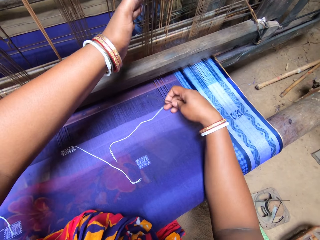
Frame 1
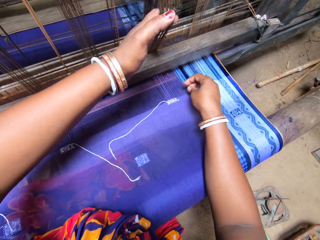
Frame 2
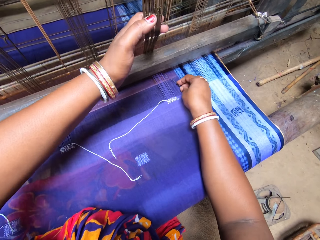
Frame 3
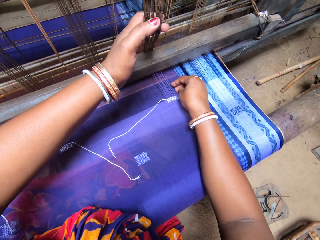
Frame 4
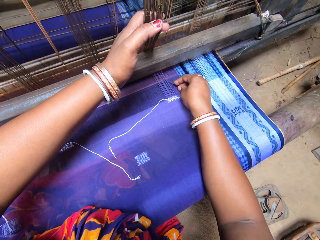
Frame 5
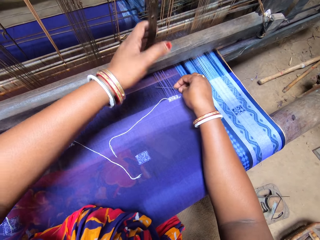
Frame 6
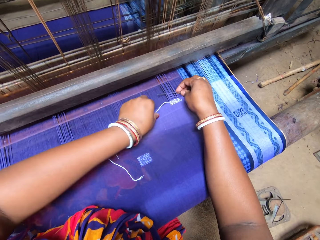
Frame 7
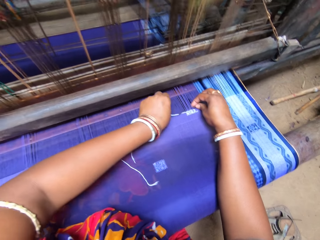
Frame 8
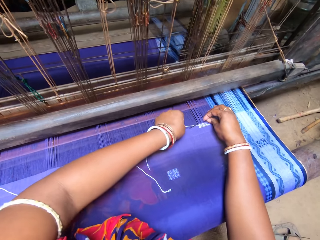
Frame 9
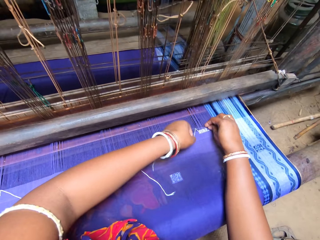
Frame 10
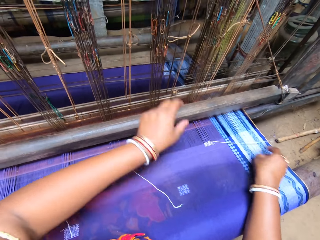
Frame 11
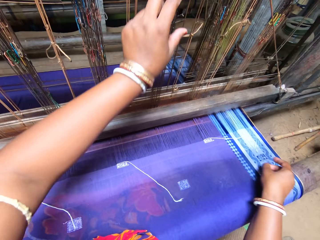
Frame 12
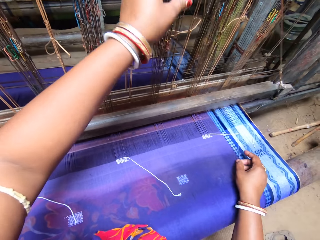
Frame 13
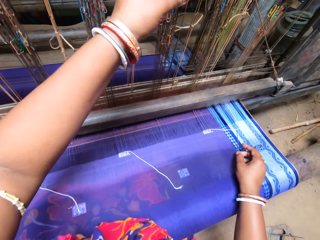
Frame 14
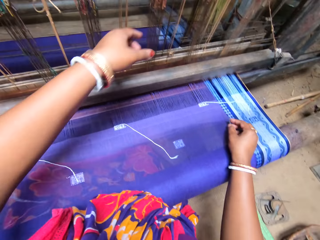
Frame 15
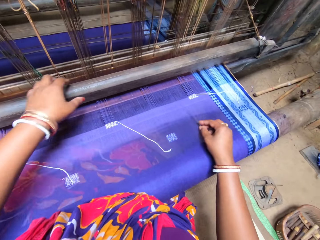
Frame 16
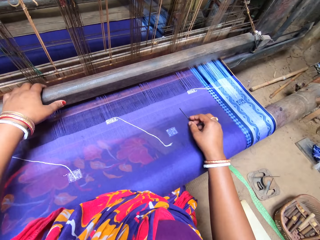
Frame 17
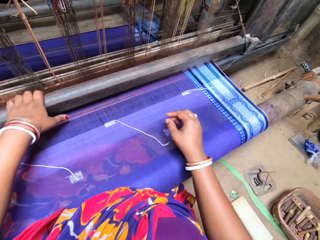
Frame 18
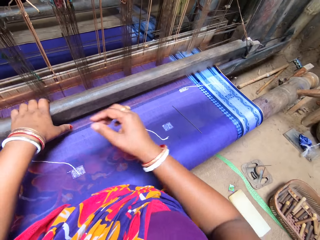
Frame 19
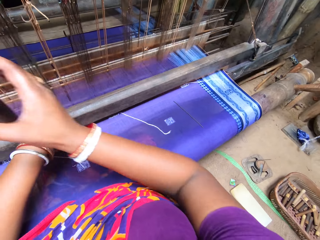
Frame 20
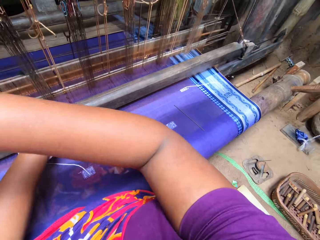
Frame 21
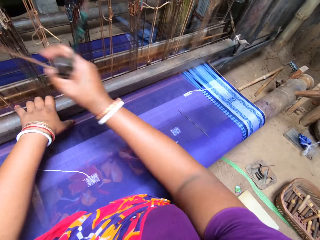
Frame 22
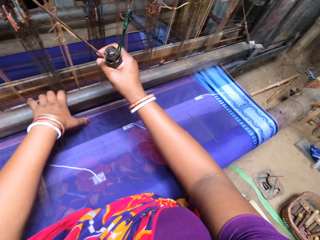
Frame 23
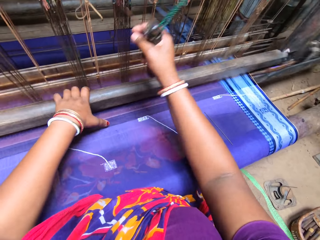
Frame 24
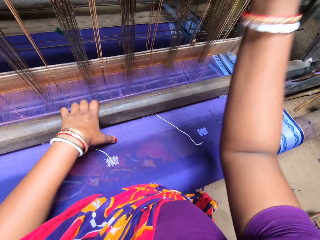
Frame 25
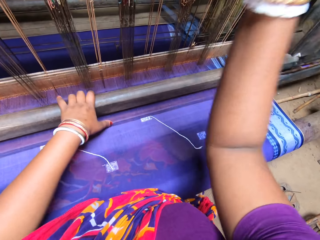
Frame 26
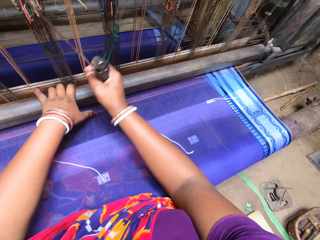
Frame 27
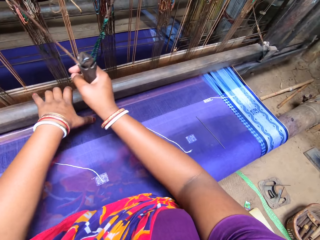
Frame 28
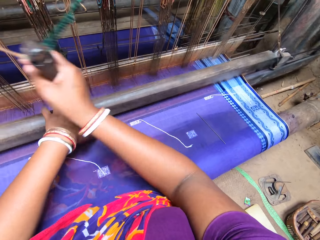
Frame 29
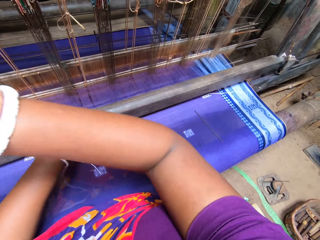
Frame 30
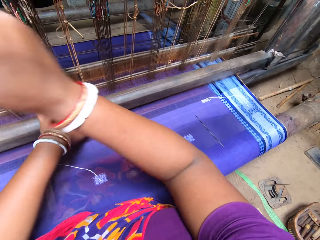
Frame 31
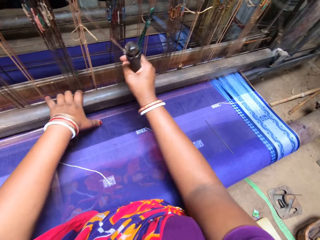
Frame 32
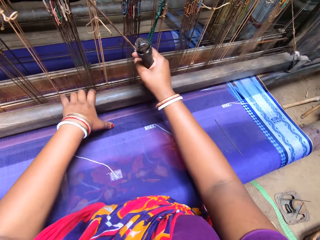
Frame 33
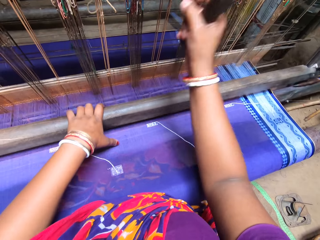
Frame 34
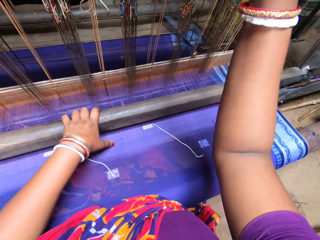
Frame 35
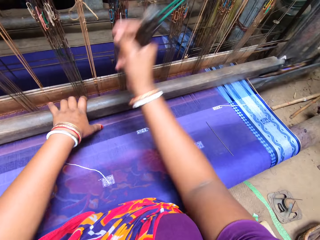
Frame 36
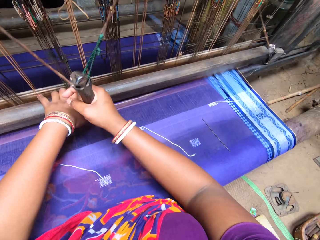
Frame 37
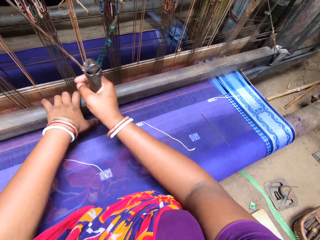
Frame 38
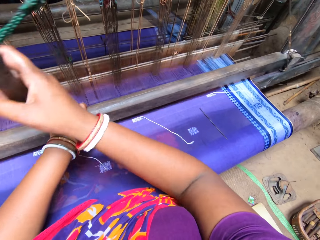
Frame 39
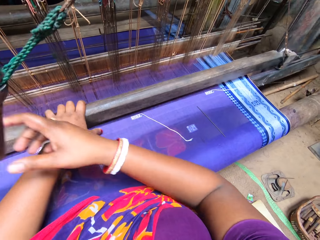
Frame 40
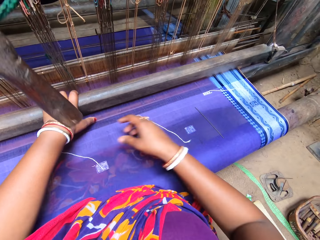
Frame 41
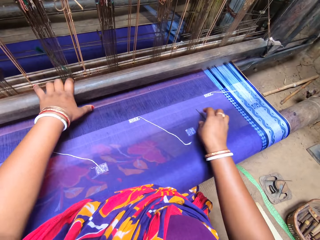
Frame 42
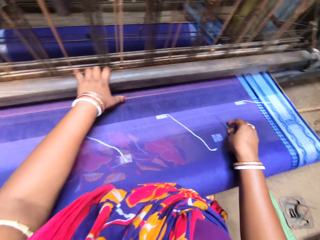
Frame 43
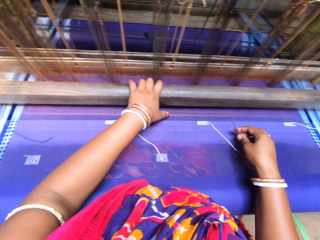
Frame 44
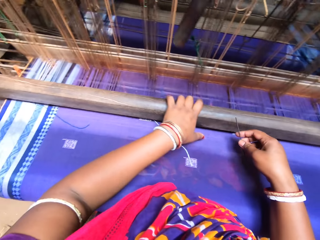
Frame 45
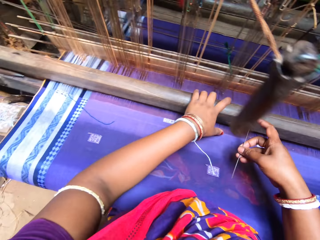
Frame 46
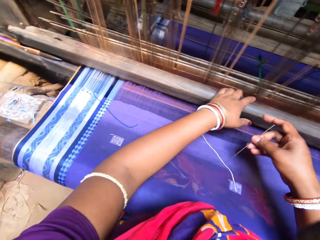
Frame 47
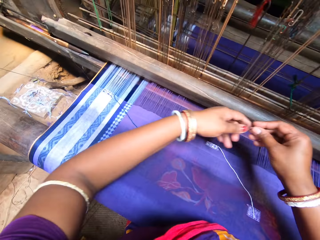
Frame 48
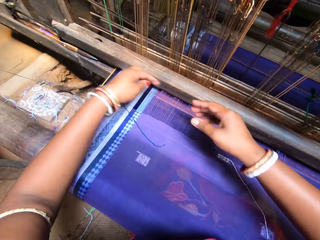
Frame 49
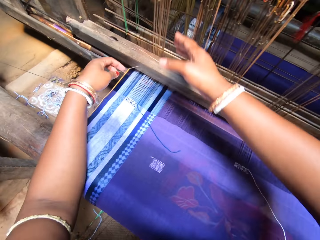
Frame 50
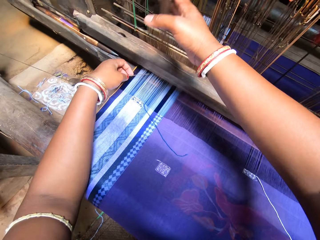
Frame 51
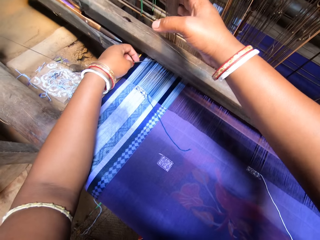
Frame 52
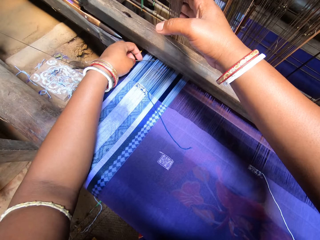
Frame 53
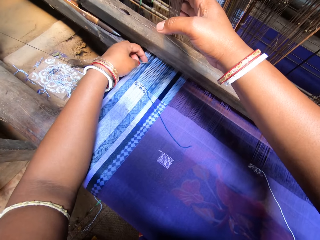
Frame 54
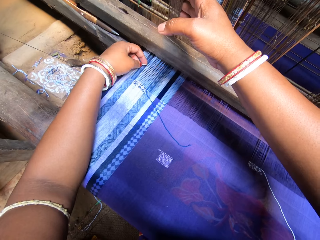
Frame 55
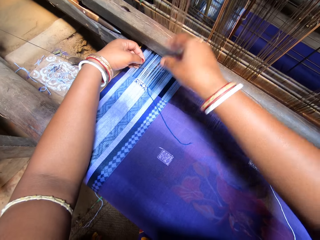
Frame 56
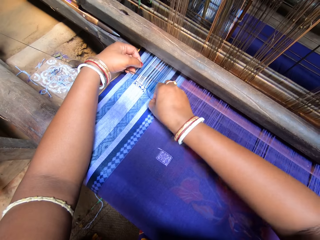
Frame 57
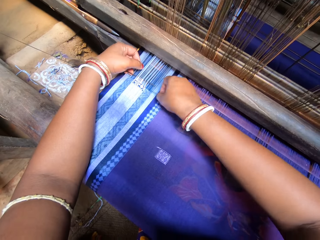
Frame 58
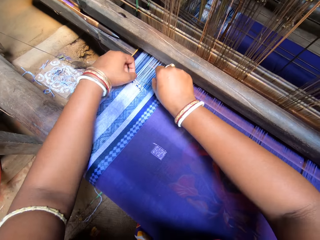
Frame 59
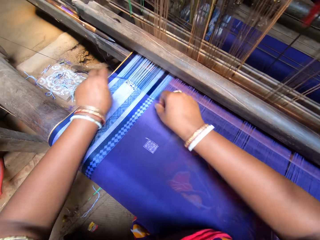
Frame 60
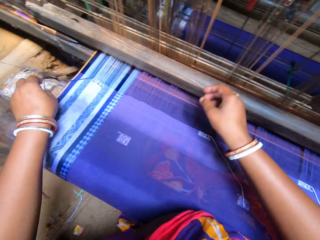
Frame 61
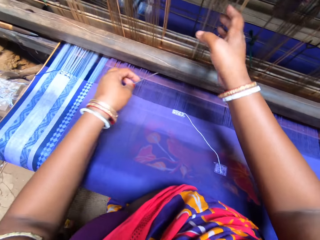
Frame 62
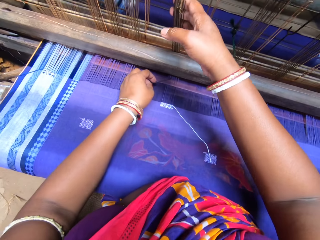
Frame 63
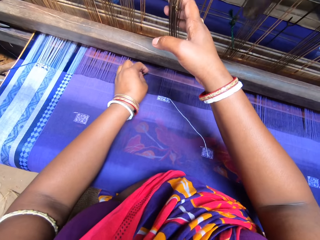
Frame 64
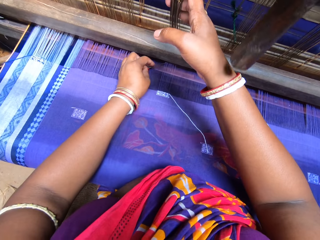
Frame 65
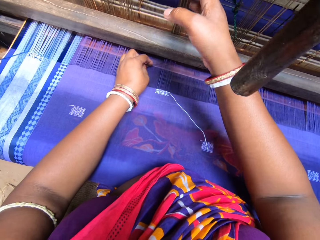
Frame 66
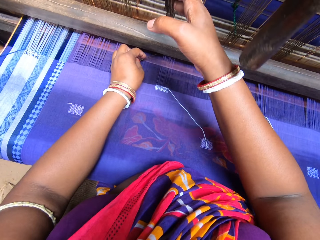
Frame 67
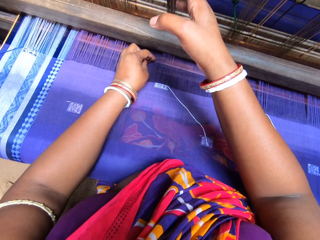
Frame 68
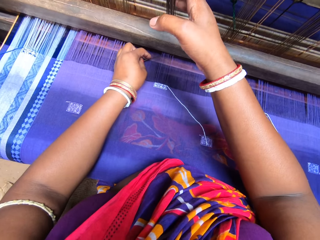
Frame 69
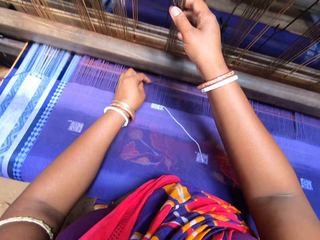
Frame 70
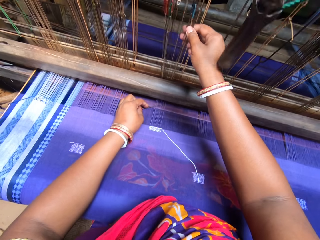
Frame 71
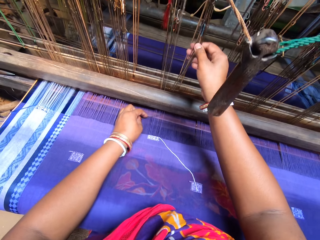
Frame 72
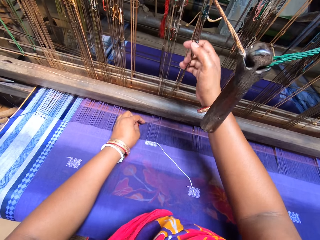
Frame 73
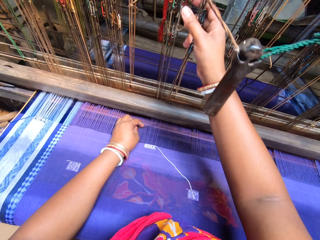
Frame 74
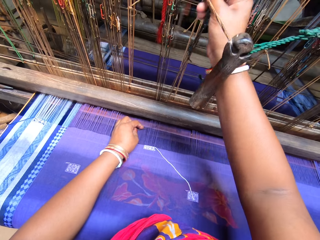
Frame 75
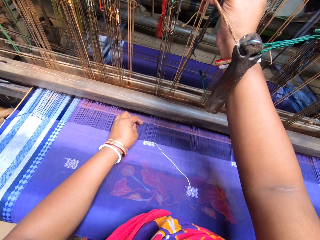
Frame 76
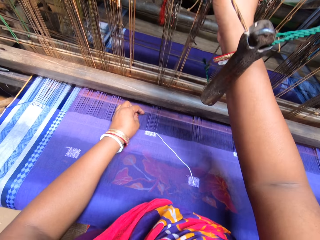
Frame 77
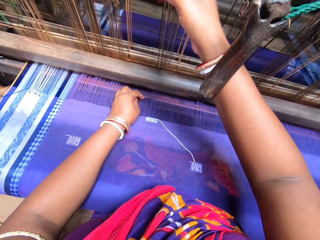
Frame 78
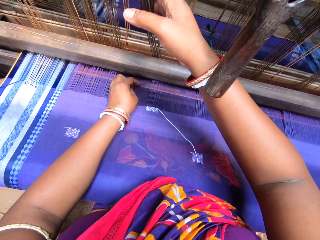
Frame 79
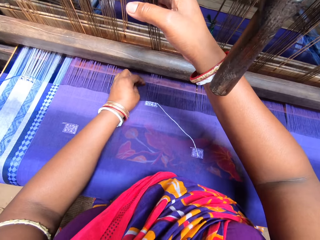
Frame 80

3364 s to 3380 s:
The camera wearer drops the pin on the tapestry with her right hand. She weaves the tapestry on the handloom with both hands. She rolls the machine on the fabric. She picks the pin from the tapestry with her right hand. She rolls thread into the tapestry with the pin in her left hand.

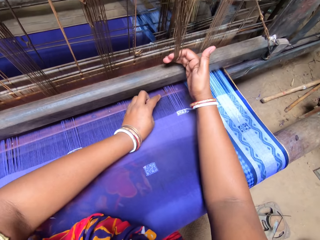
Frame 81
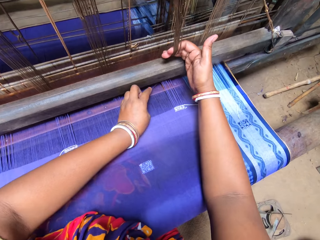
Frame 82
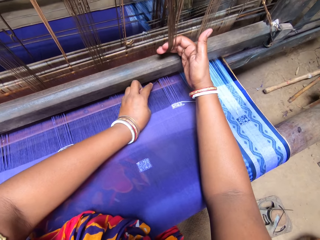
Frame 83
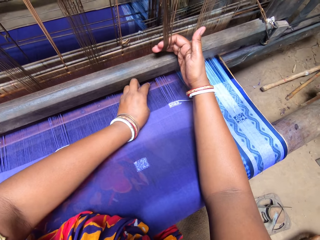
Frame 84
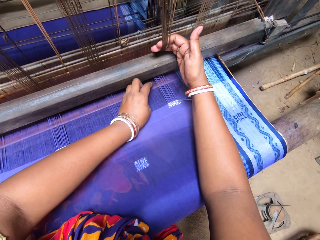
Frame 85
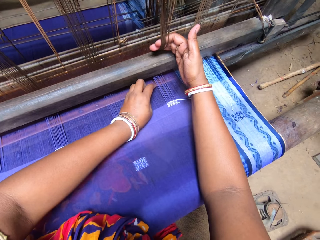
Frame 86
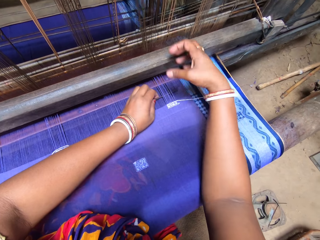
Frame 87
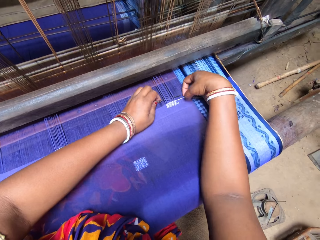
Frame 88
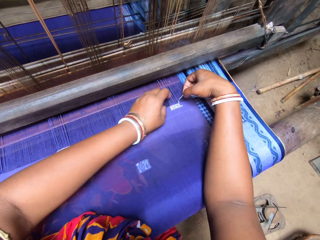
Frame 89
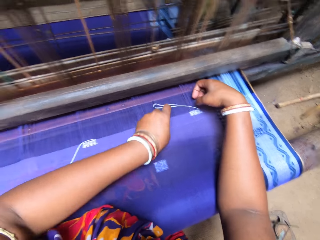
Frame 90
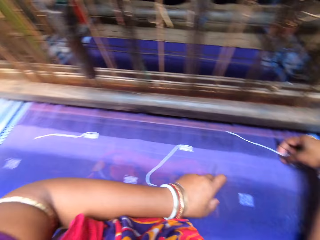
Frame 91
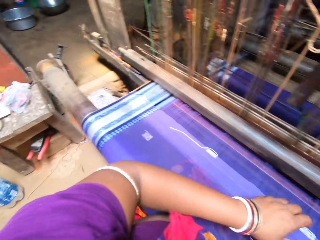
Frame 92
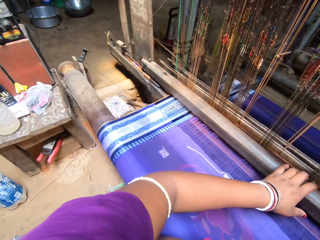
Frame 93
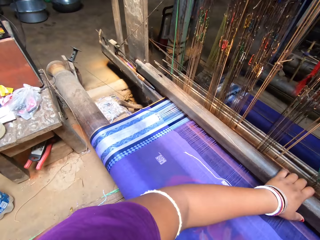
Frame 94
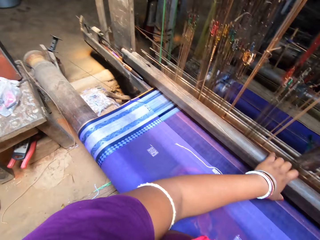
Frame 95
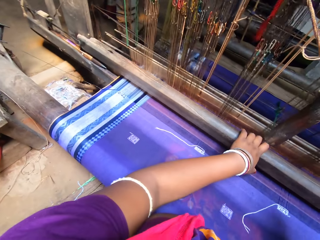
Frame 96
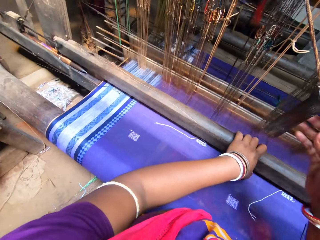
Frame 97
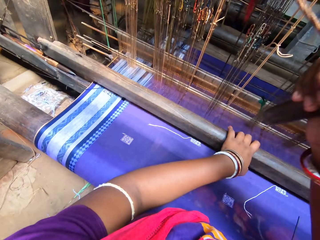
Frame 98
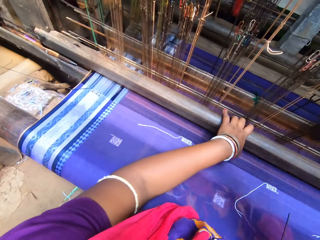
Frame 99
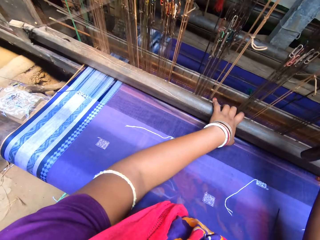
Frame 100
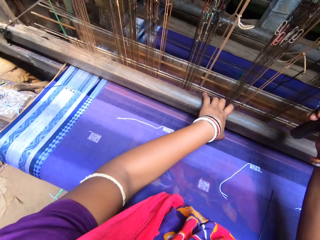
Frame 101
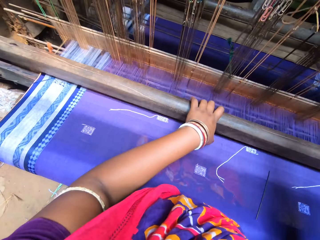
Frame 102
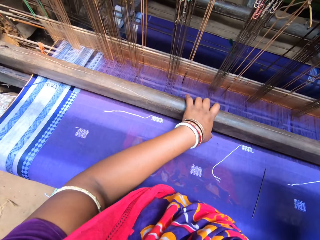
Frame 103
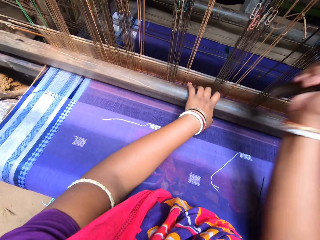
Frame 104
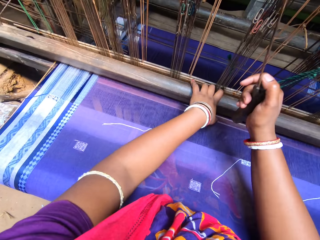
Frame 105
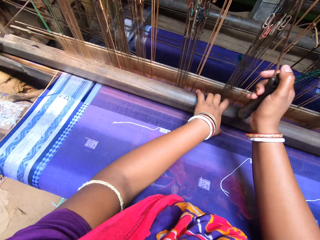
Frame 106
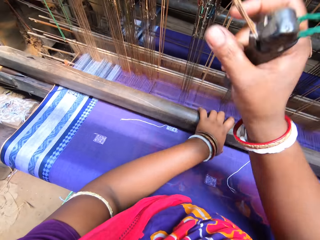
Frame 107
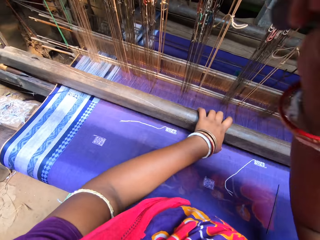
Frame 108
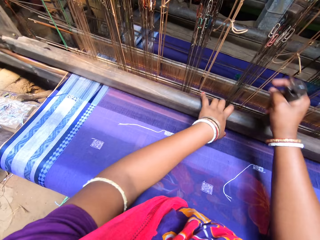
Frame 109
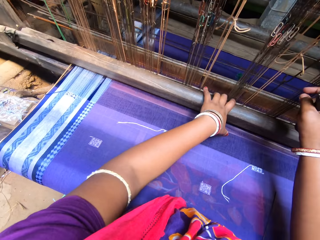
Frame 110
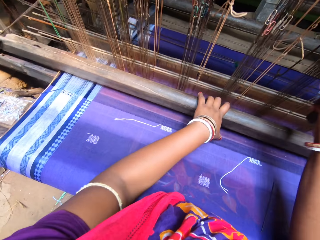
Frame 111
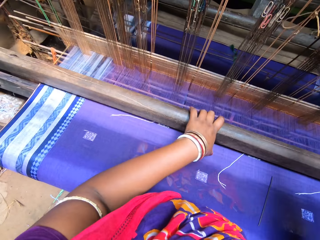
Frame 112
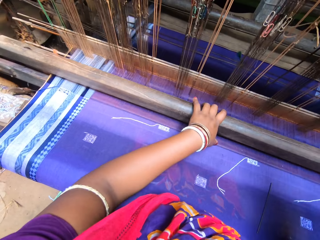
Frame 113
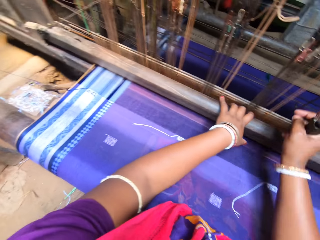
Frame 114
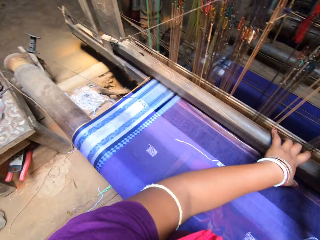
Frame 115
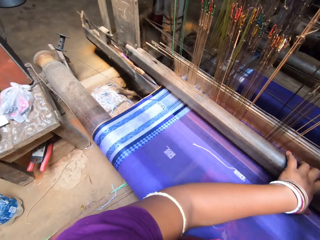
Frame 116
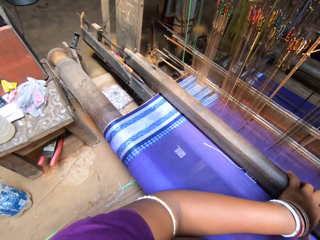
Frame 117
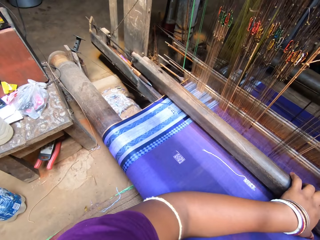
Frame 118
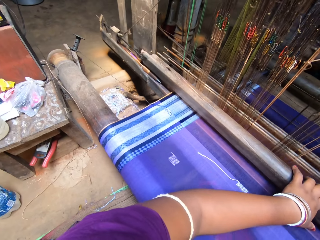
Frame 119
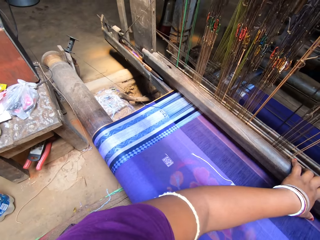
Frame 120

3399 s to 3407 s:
The camera wearer drops the pin on the tapestry with her left hand. She weaves the tapestry on the handloom with both hands. She rolls the machine on the fabric.
